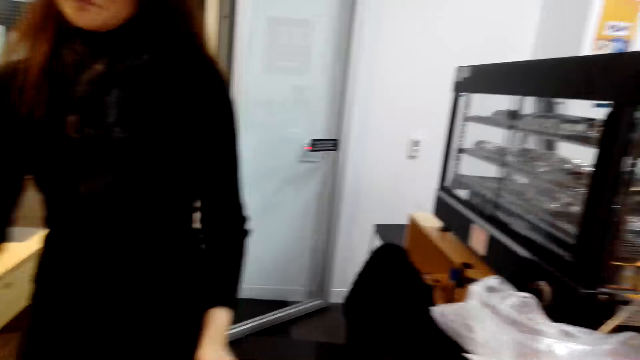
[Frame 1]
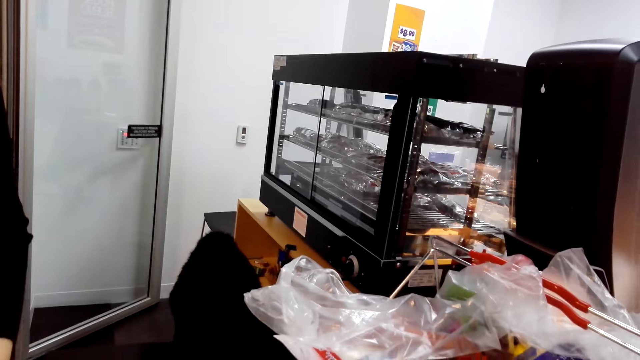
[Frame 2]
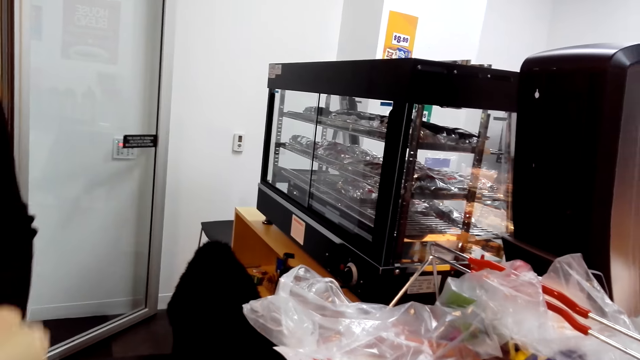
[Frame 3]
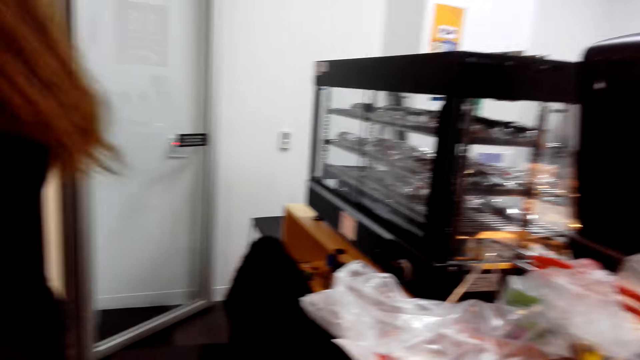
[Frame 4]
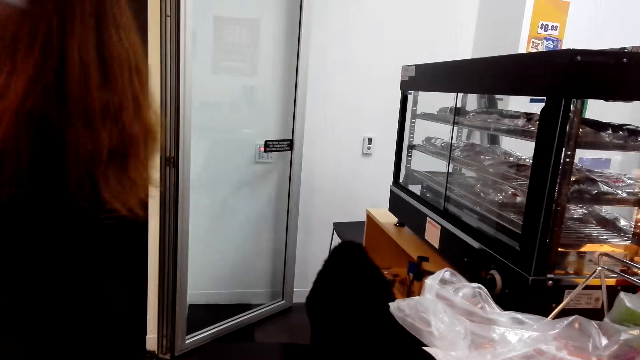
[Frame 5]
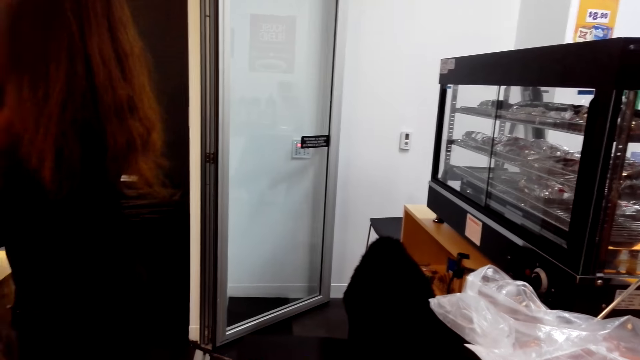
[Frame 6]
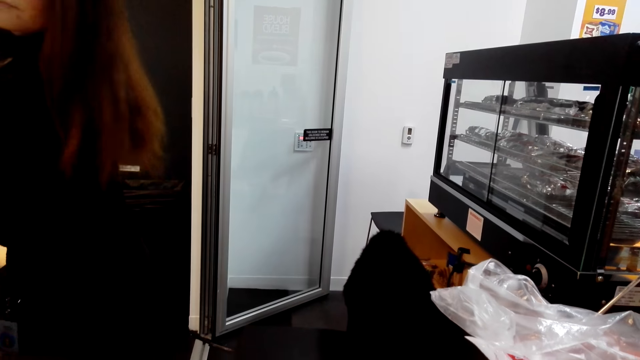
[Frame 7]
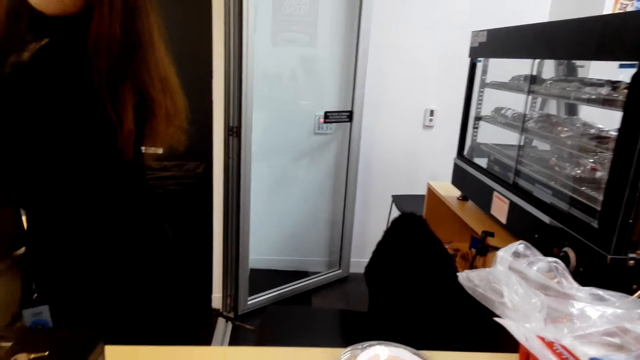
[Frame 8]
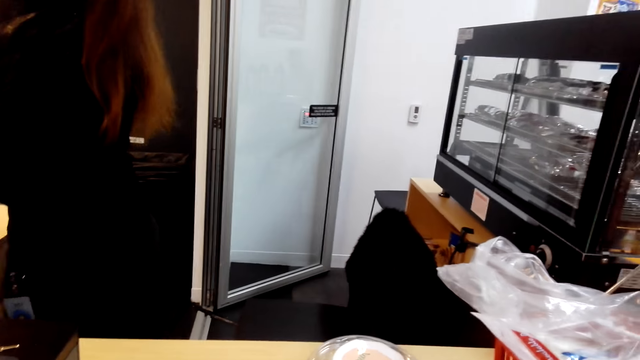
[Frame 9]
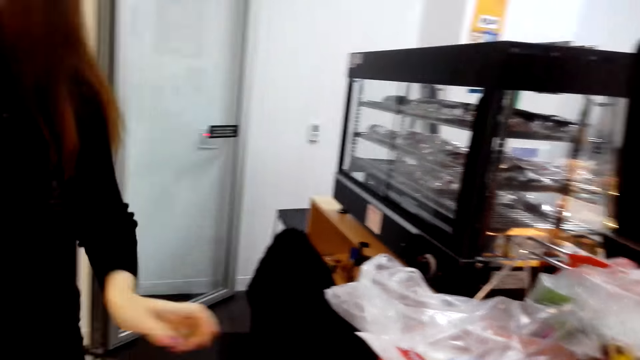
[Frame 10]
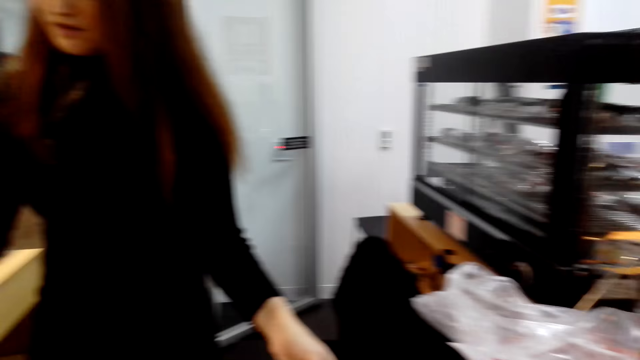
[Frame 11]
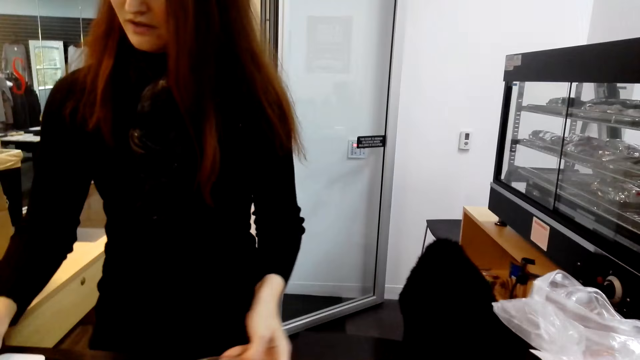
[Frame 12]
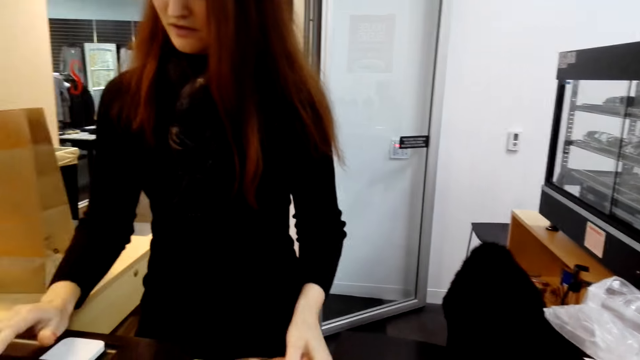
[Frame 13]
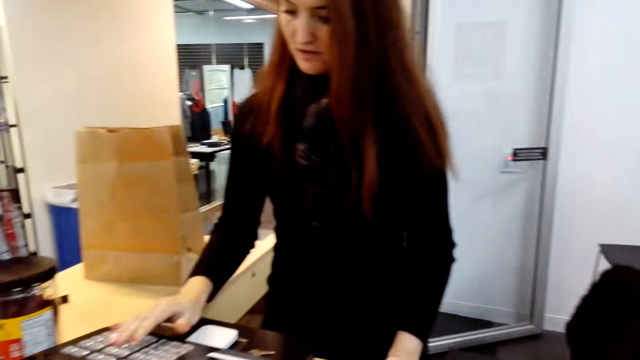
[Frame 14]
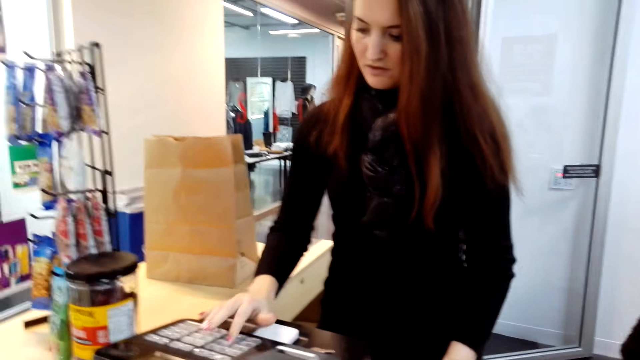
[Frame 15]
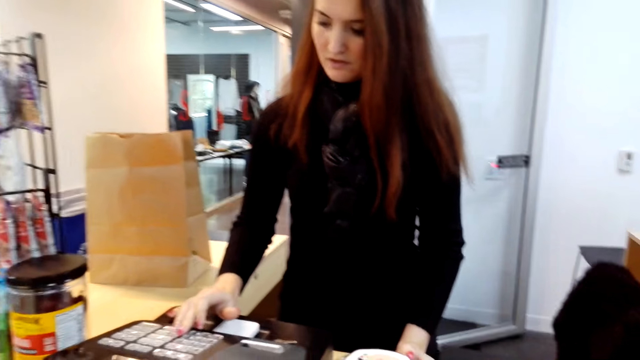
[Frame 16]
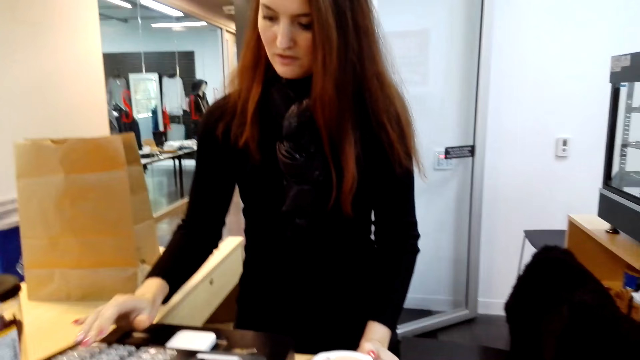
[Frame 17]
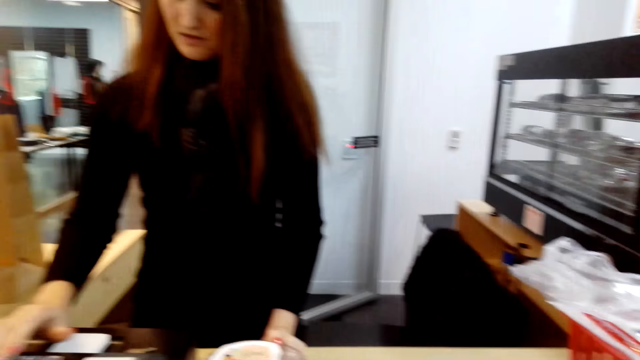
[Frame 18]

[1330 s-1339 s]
The cashier scans items on the cash register. The cashier puts items in a grocery bag. The cashier stands on the counter. The cashier scans items on the cash register and presses the calculator.

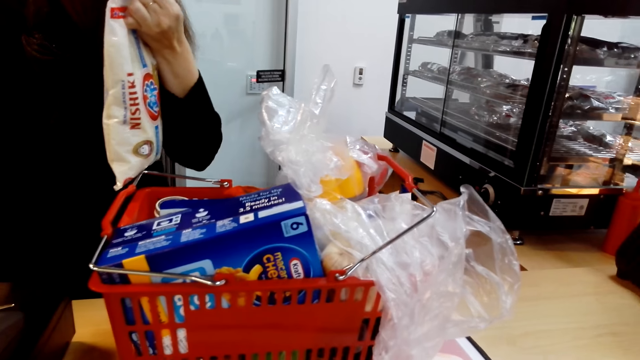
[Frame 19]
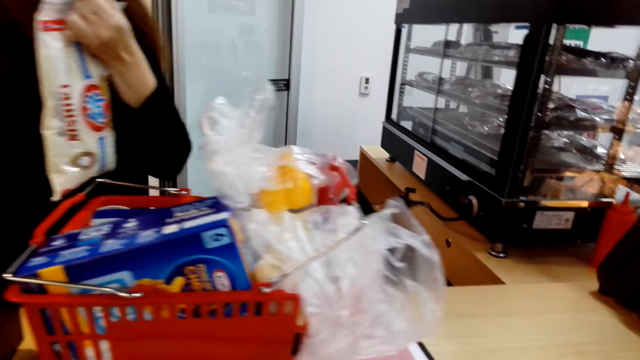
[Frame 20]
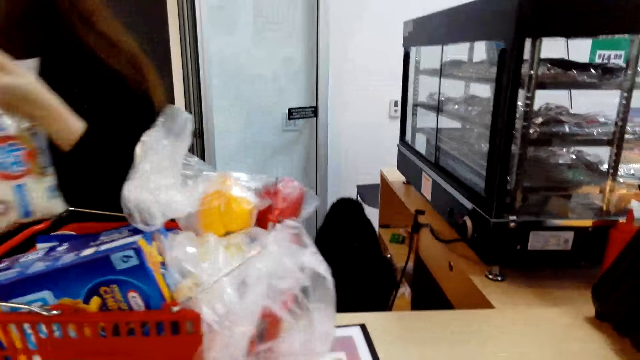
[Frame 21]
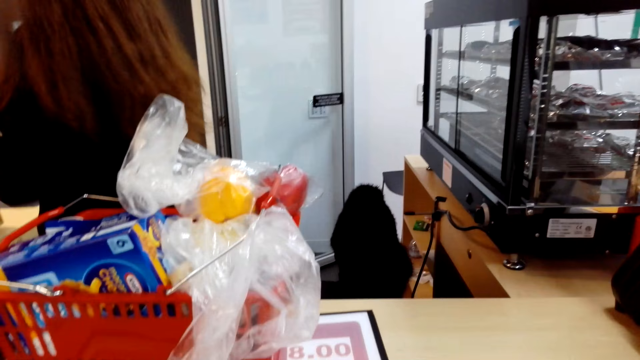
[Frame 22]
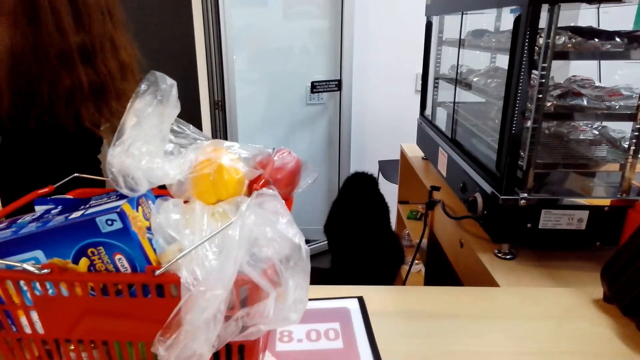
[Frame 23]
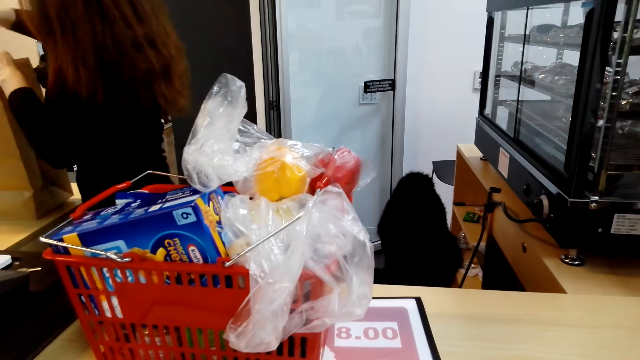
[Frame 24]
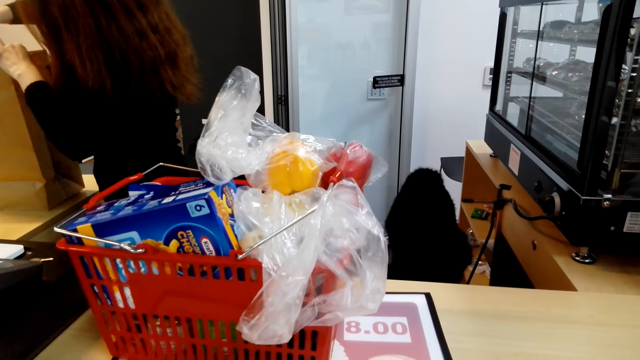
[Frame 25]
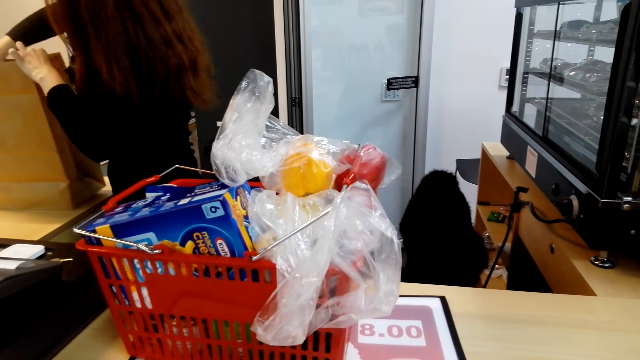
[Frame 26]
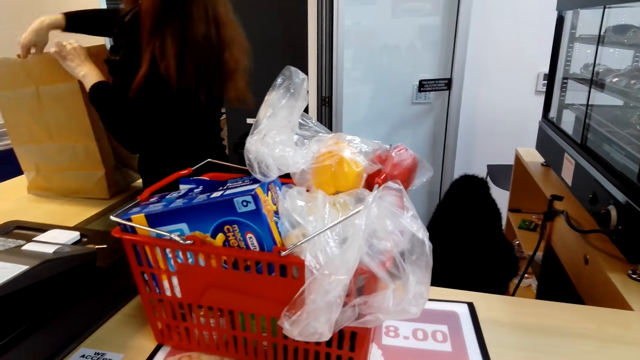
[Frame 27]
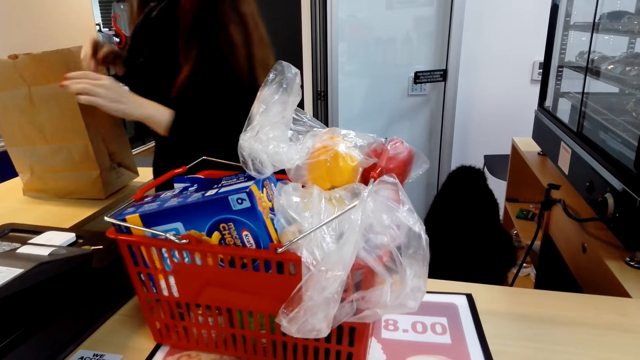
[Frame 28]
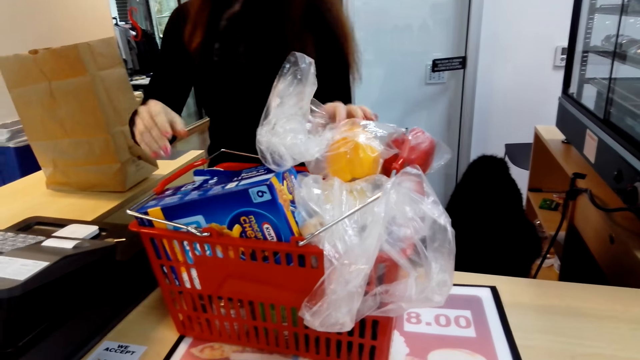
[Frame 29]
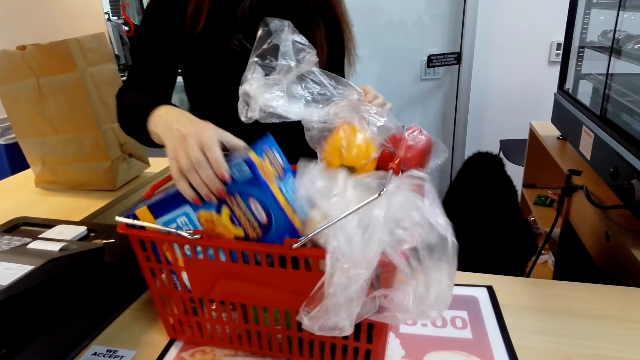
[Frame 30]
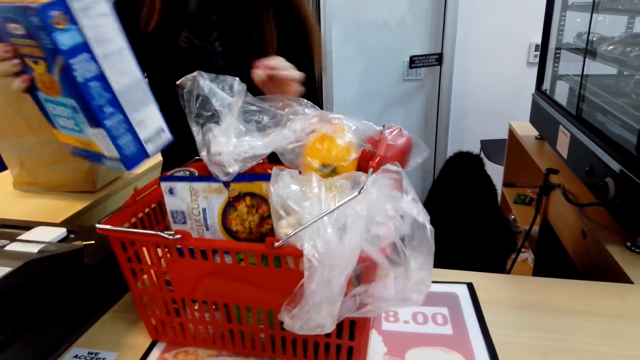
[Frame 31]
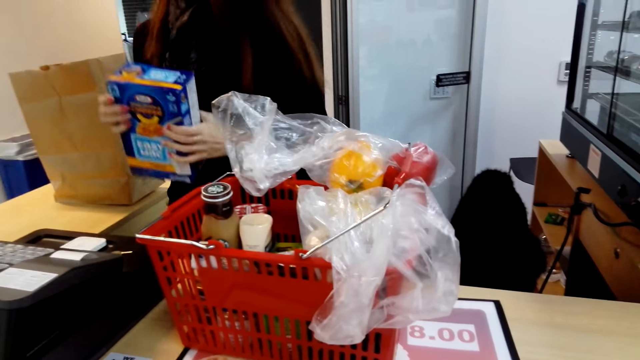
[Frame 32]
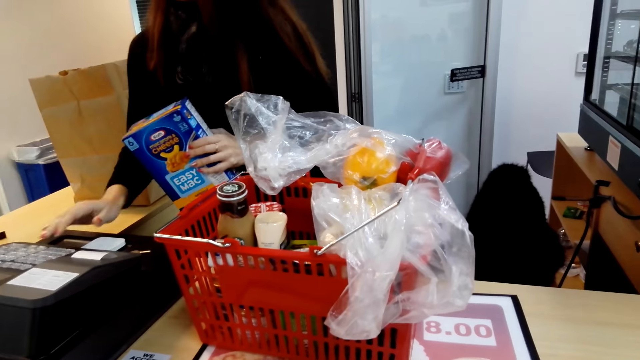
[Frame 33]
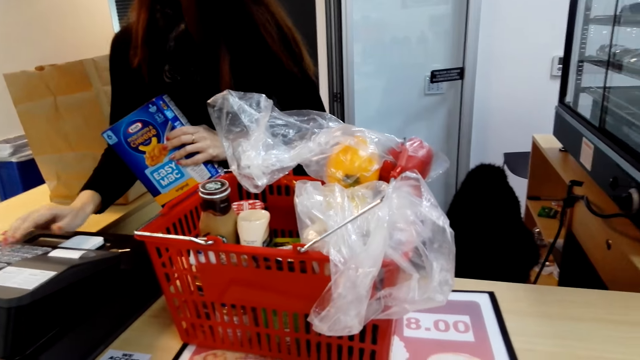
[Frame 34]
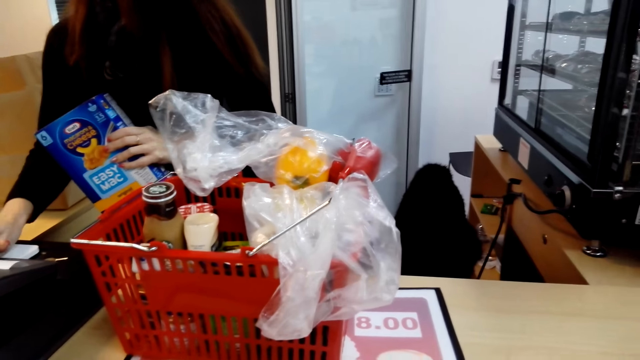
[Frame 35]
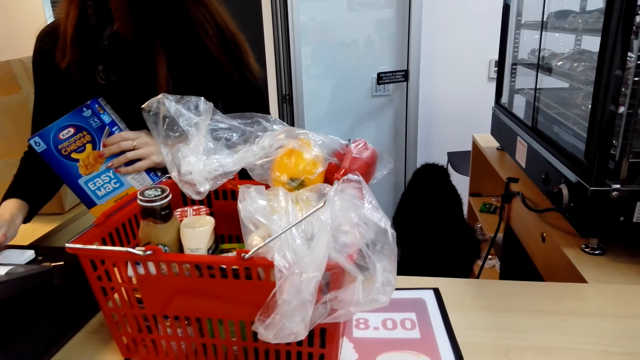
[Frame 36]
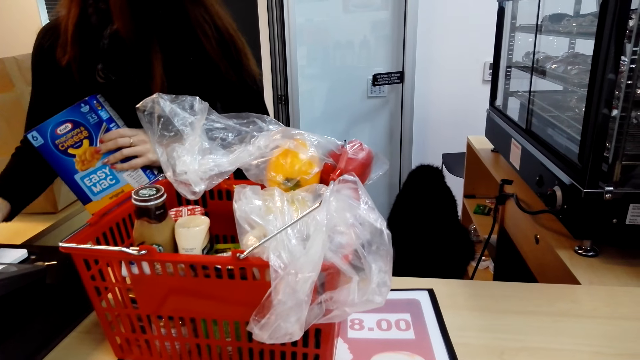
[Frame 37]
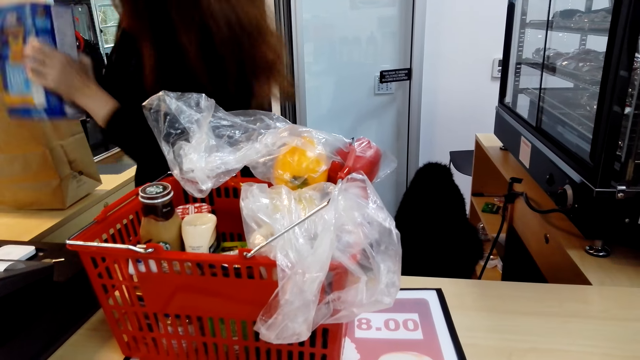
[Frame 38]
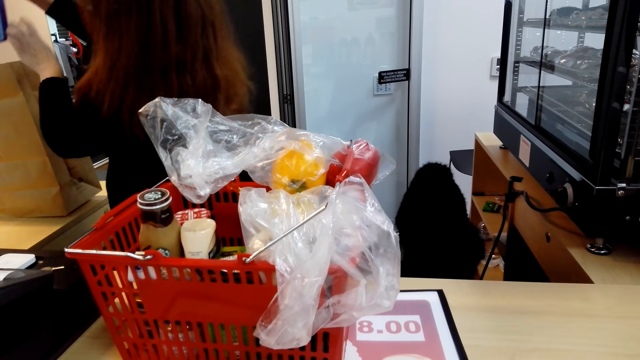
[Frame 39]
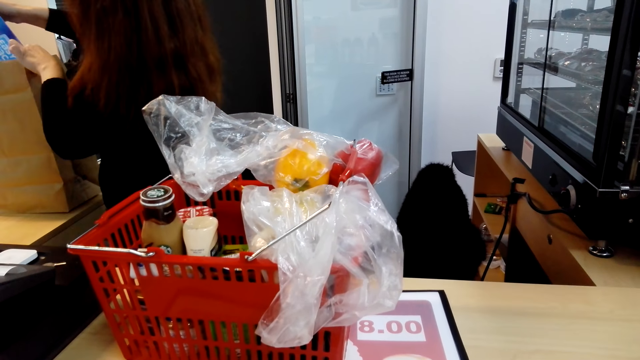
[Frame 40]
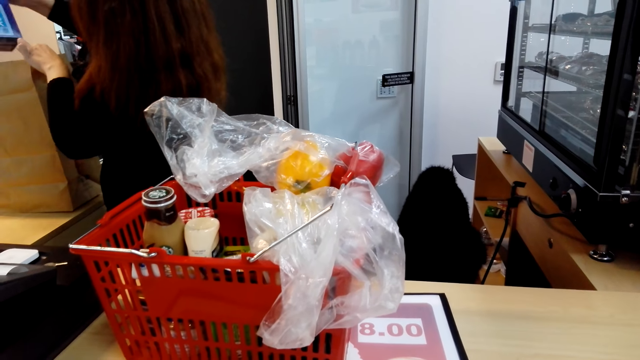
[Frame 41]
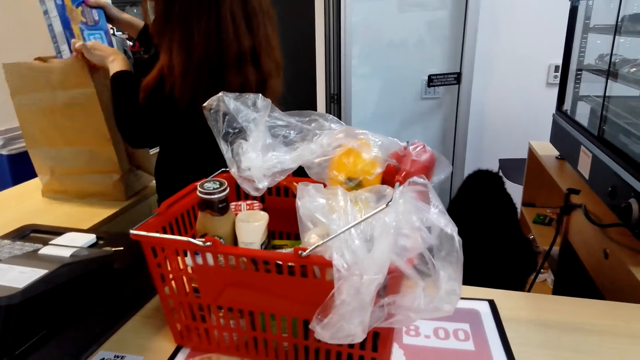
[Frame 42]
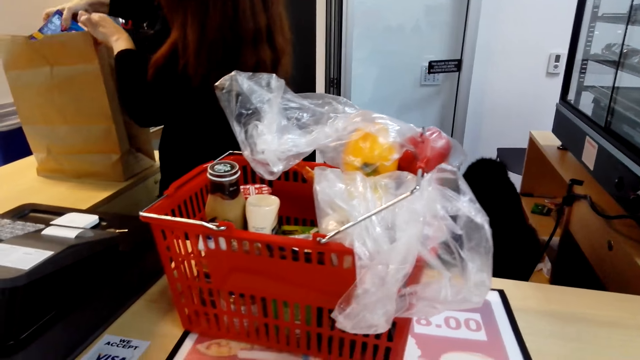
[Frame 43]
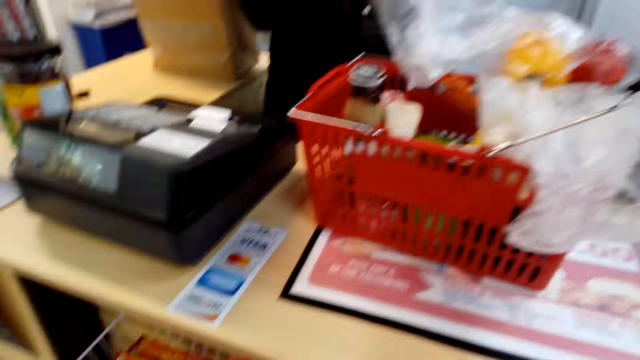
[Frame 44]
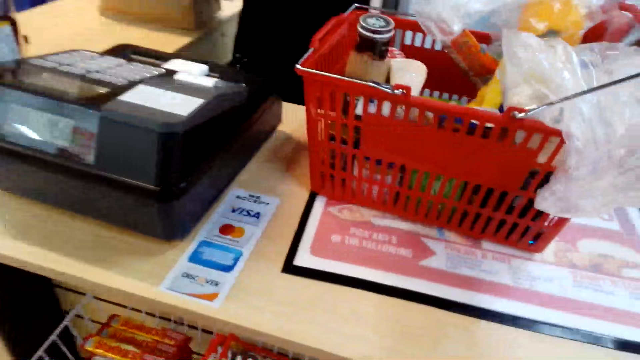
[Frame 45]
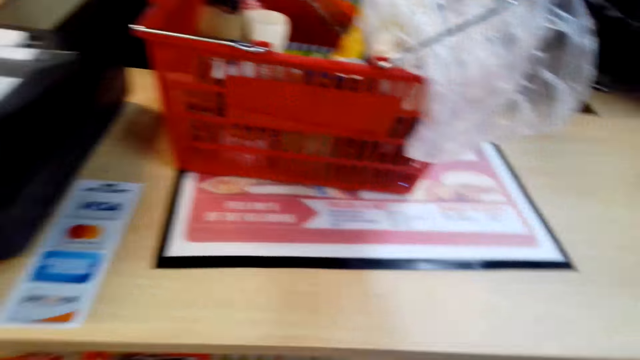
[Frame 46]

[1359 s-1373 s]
The cashier scans an item on the cash register. The cashier puts the item in a grocery bag. The cashier keys in digits. The cashier picks an item from the shopping basket and presses the cash register. The cashier puts the noodle into the shopping bag.
